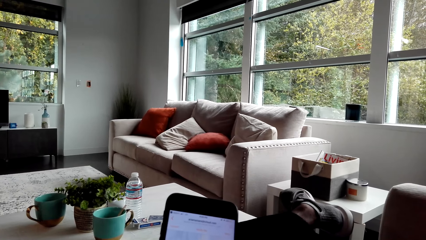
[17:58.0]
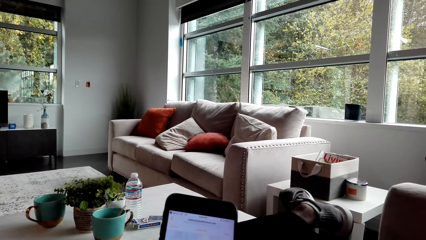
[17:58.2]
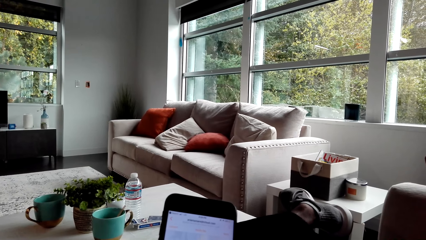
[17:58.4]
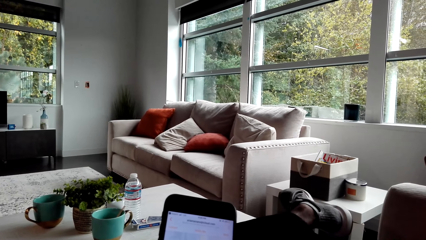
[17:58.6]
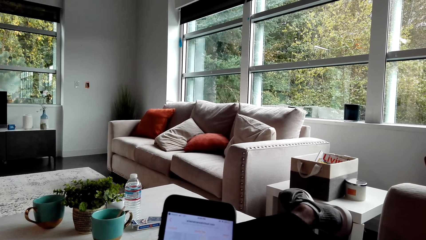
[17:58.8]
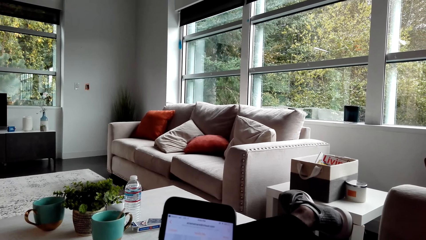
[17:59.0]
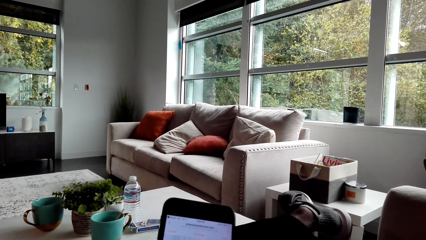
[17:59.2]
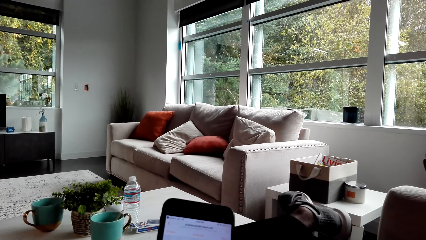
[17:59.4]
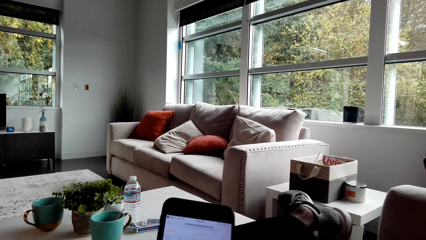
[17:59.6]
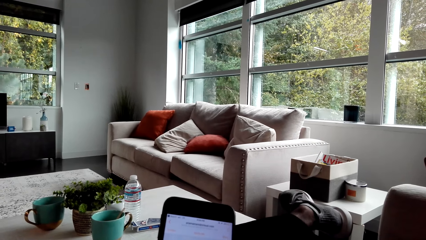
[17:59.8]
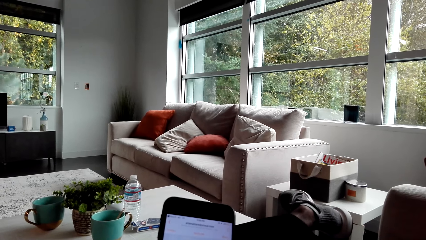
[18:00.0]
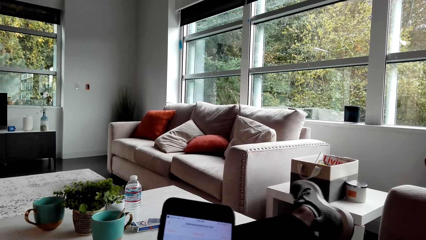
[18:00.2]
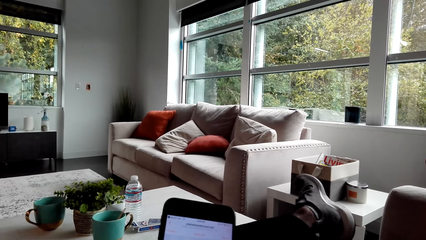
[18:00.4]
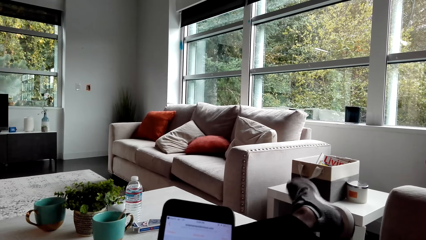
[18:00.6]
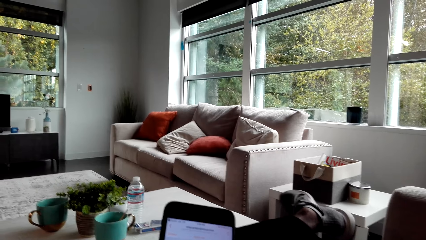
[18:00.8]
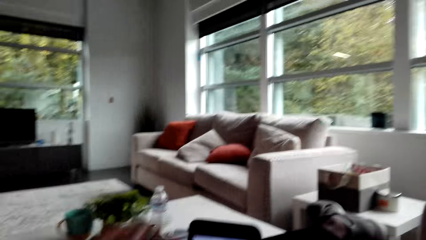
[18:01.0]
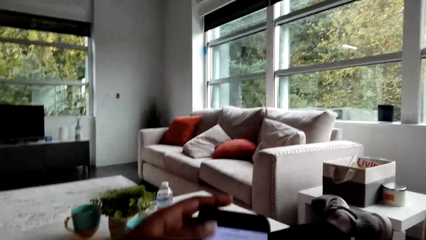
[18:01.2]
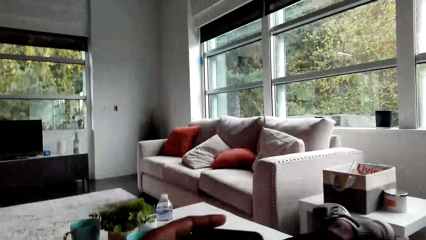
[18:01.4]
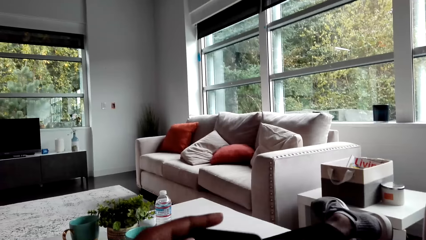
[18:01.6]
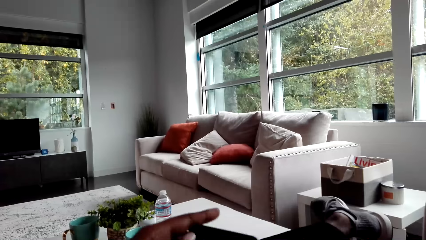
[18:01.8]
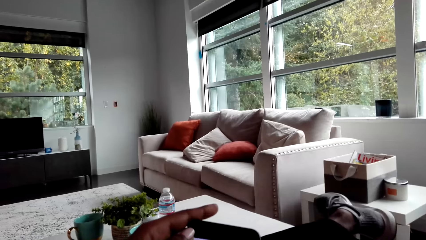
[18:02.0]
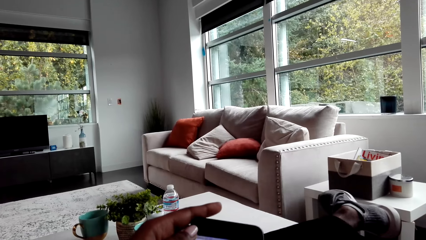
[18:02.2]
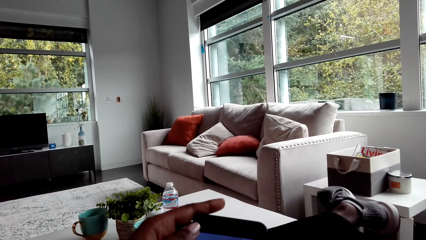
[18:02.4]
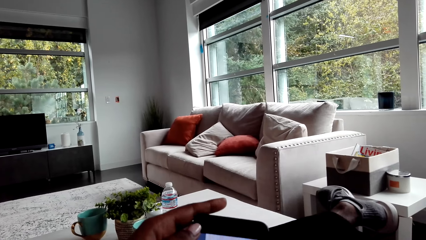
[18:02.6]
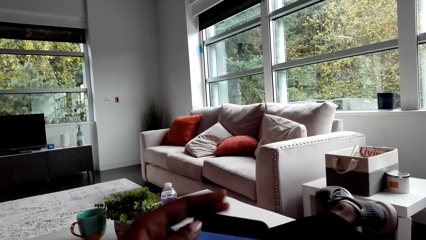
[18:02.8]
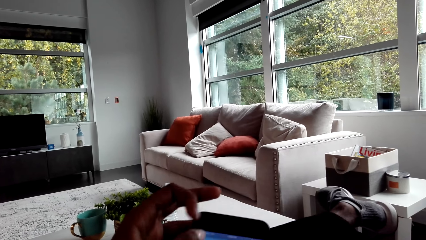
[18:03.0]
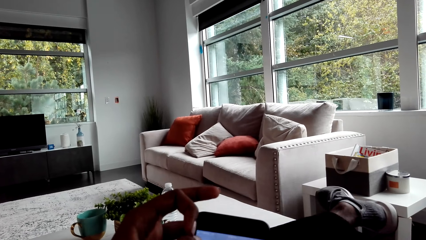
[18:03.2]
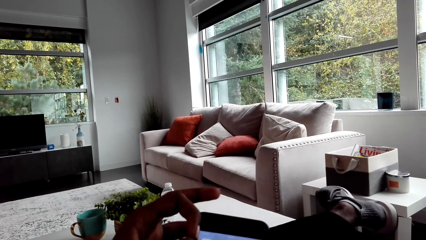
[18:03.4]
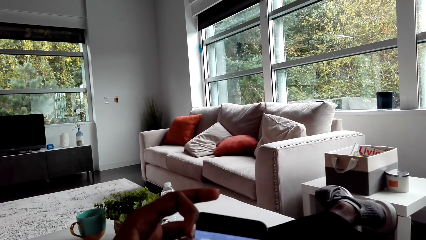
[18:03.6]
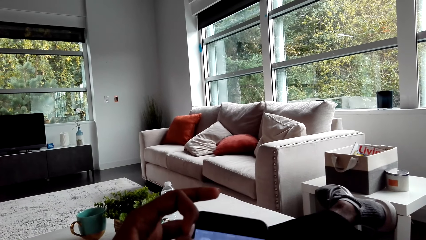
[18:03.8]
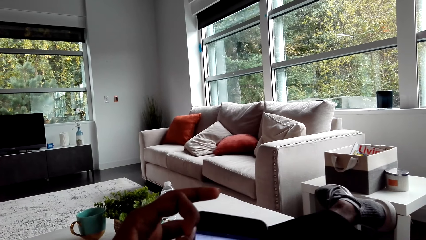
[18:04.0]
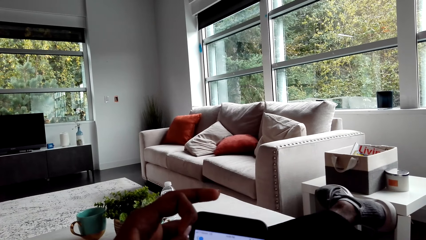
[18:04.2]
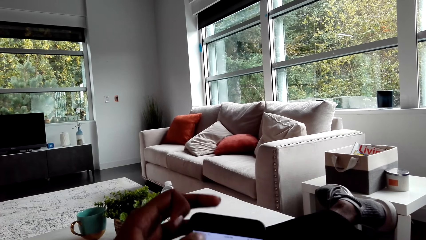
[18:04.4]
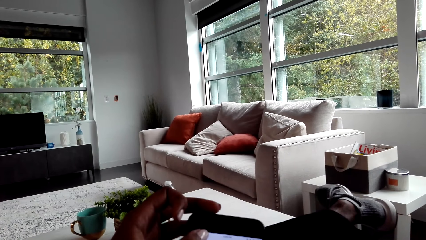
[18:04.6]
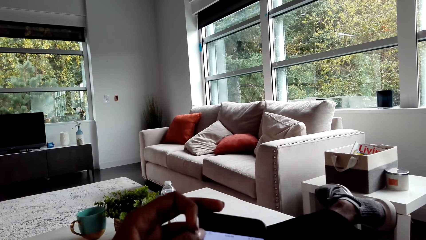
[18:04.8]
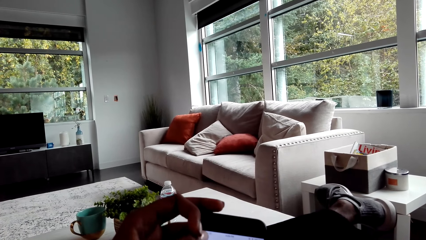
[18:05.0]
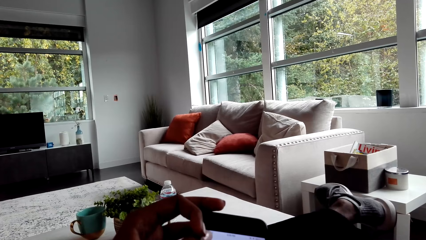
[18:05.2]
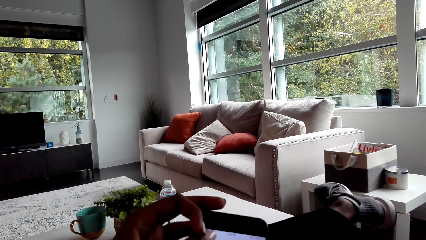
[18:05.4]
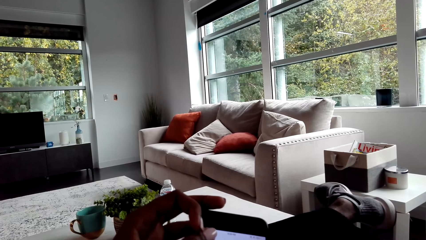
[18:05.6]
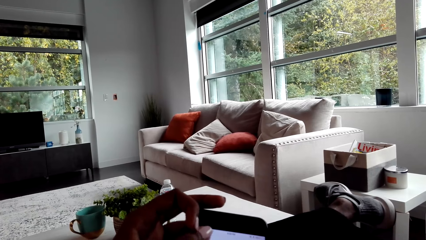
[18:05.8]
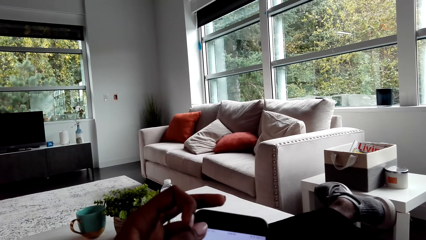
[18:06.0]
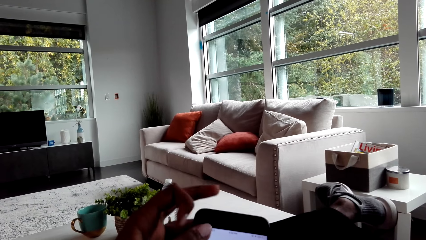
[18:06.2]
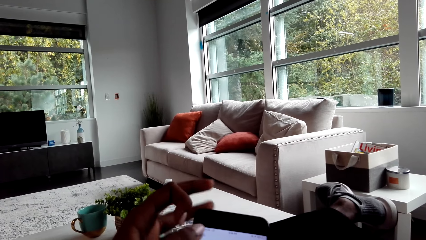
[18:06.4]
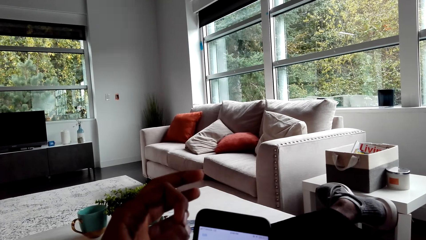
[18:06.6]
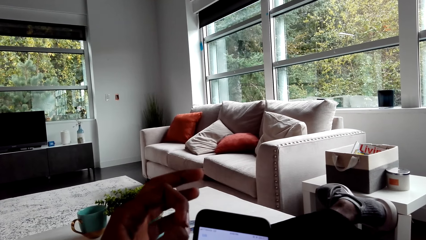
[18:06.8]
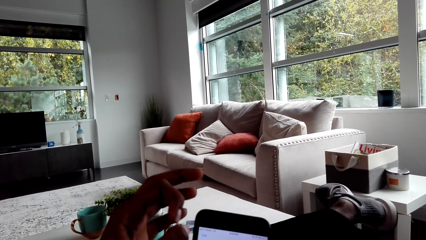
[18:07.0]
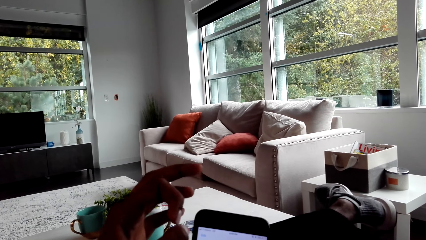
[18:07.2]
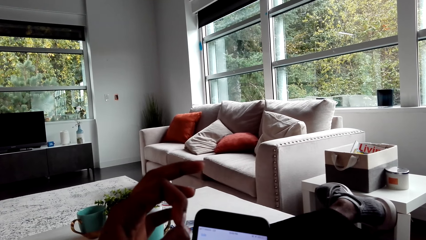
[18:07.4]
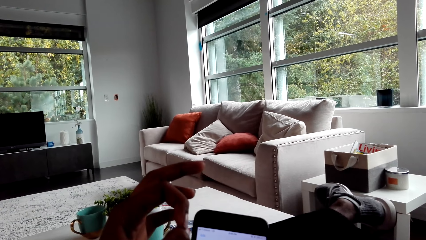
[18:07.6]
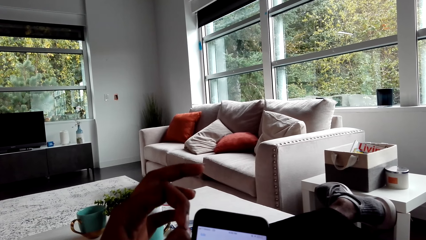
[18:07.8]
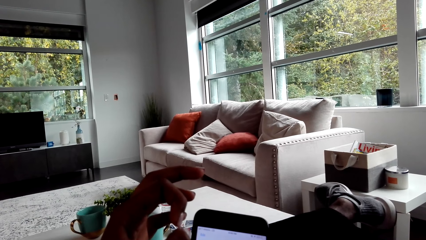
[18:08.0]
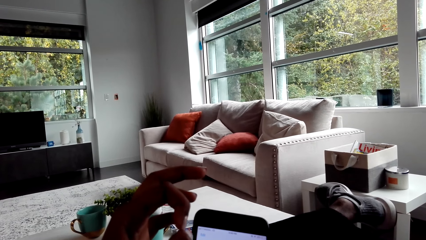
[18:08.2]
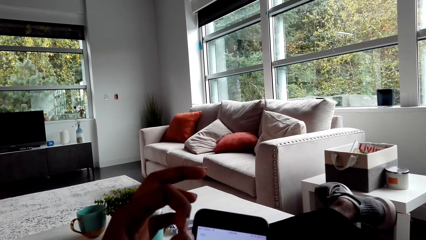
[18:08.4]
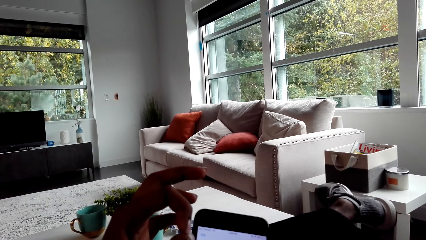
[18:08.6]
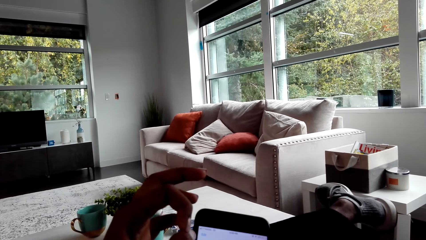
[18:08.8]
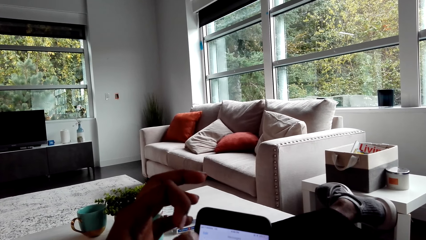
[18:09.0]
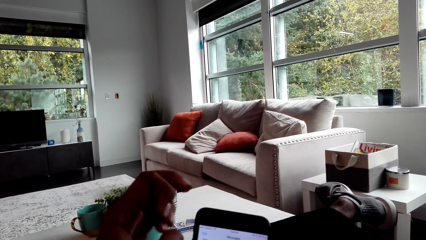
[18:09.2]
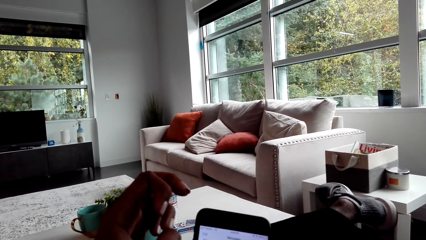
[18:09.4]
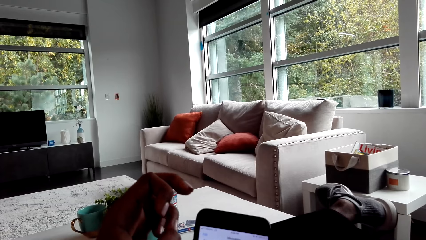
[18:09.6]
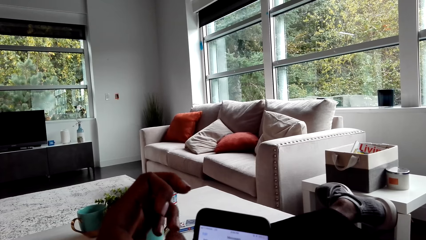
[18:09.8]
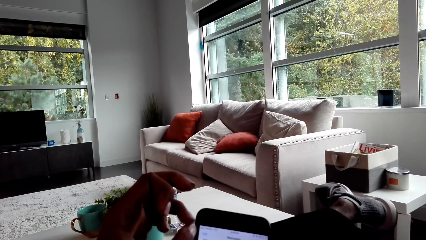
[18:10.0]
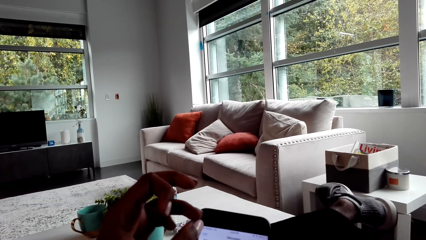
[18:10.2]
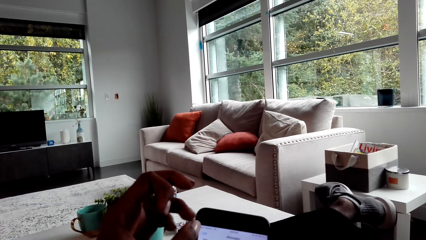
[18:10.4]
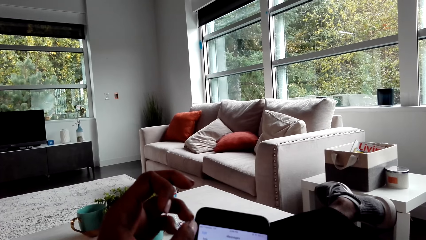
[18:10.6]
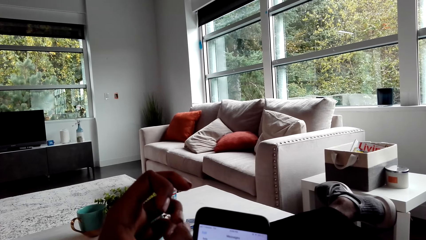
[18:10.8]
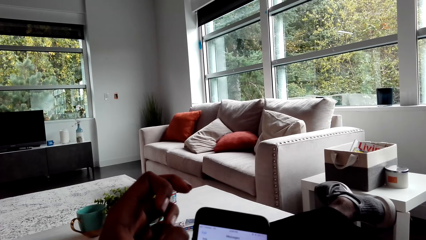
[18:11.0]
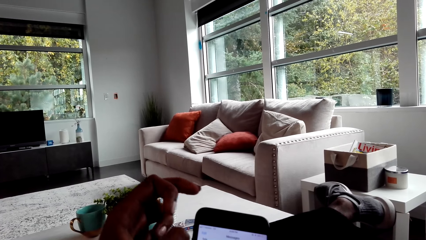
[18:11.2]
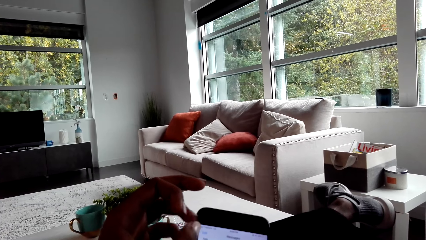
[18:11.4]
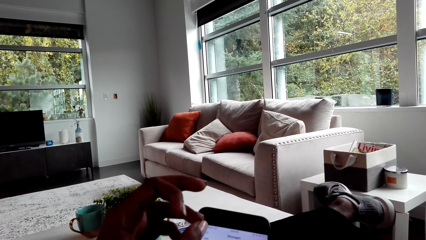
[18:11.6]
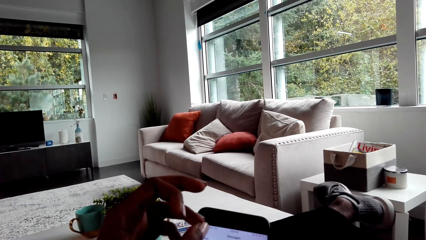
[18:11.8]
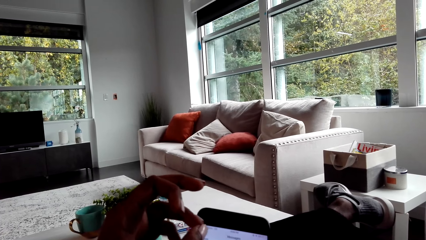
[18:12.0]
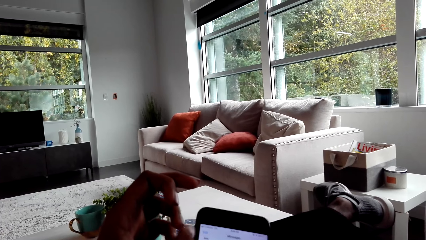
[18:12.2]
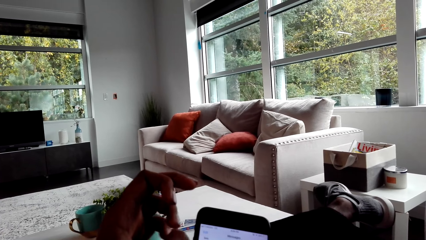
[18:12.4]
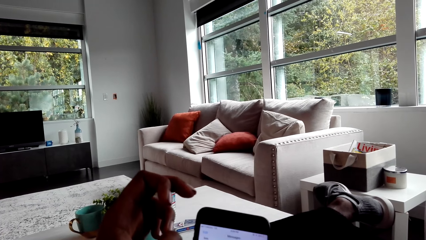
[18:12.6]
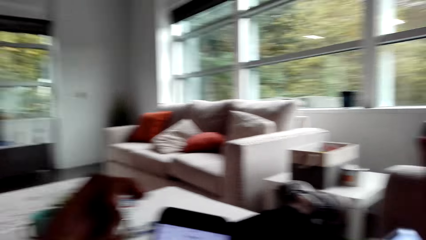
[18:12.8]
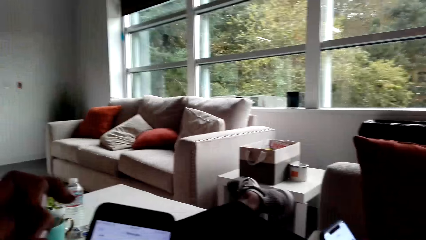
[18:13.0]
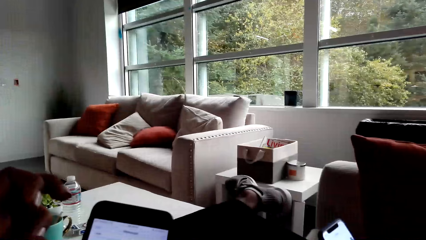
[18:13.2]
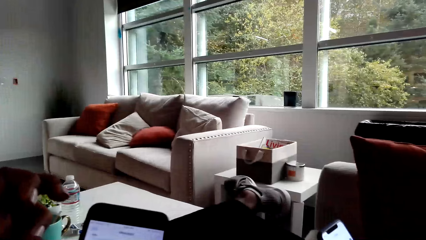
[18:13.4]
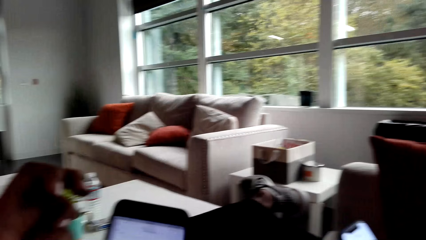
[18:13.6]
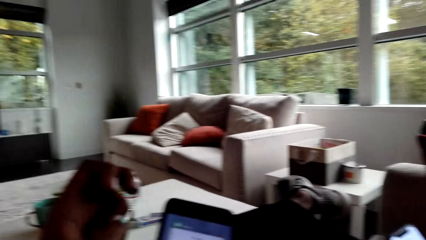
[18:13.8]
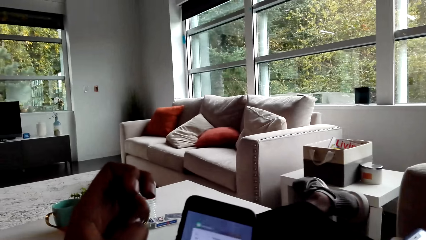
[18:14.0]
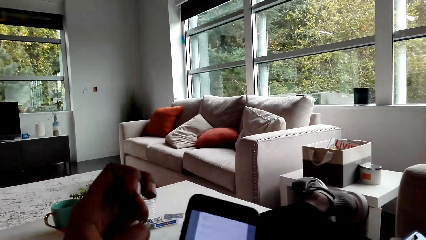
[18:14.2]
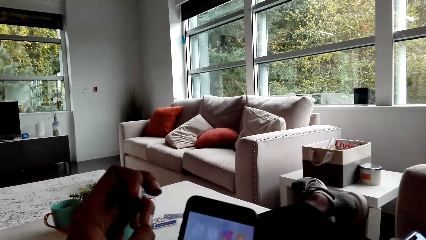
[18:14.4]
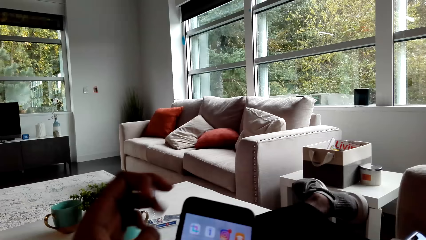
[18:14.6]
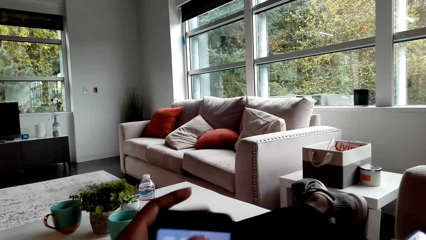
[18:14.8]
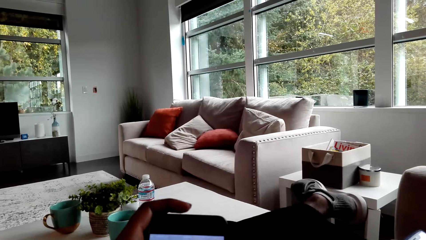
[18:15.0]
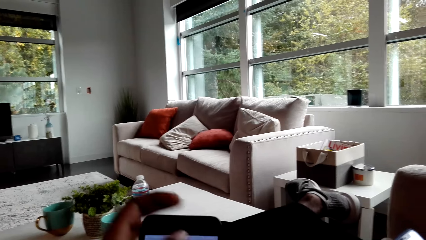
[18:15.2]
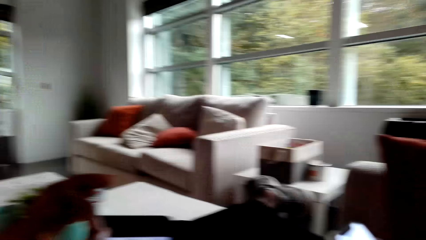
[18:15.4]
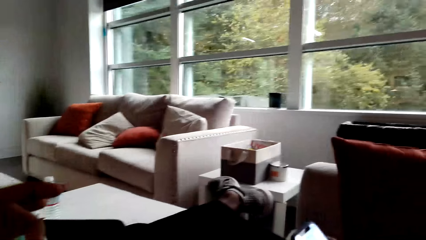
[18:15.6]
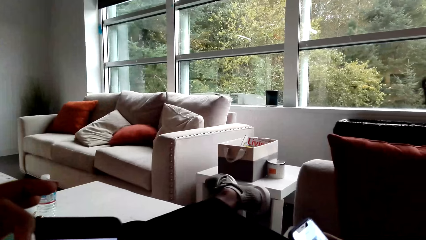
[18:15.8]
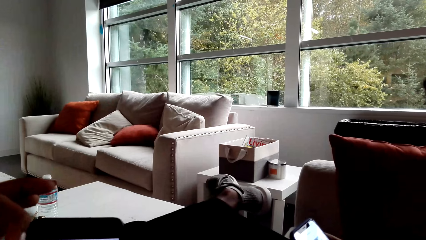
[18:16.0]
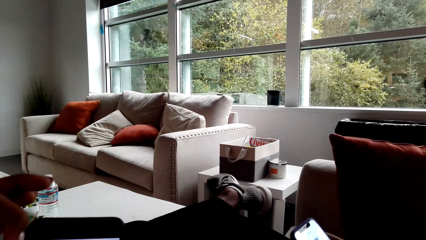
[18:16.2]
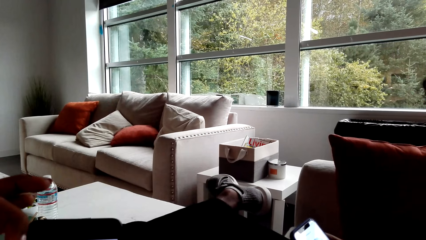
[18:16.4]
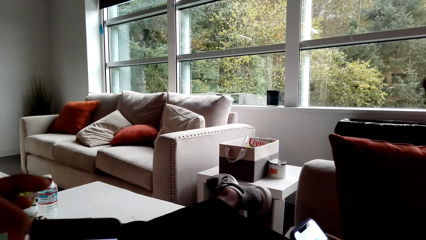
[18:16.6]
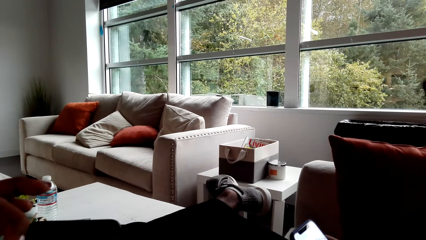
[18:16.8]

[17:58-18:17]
A person operates a phone. The person stares at the phone. The person operates the phone. The camera wearer operates the mobile phone. They rub the fingers.
